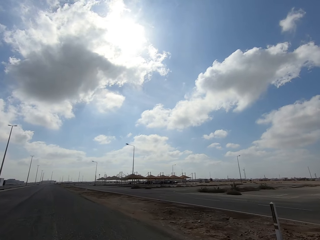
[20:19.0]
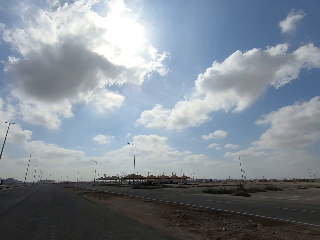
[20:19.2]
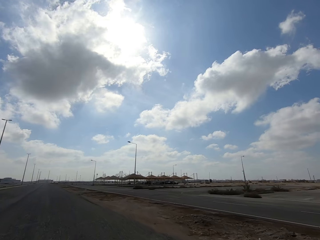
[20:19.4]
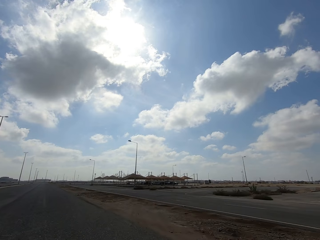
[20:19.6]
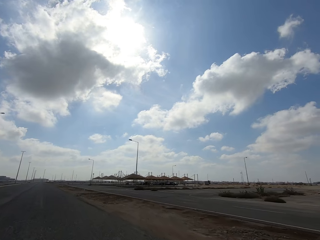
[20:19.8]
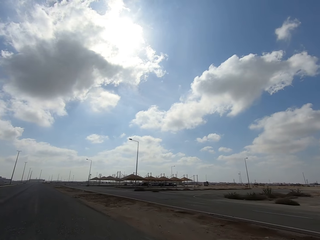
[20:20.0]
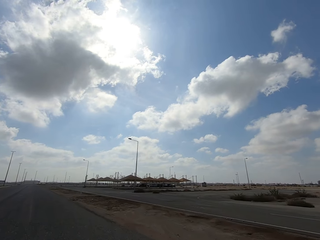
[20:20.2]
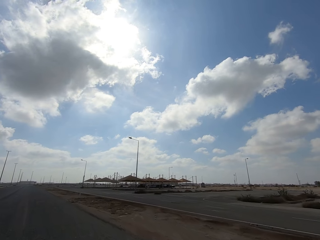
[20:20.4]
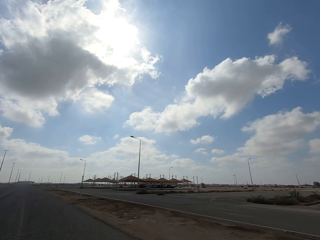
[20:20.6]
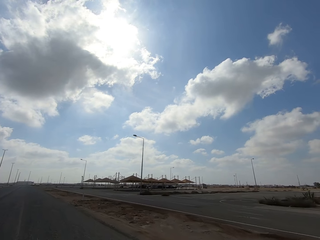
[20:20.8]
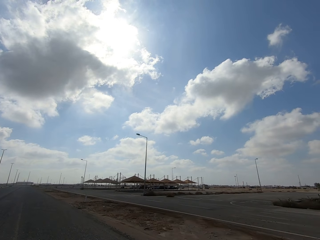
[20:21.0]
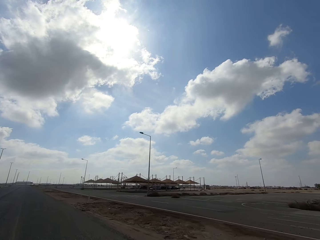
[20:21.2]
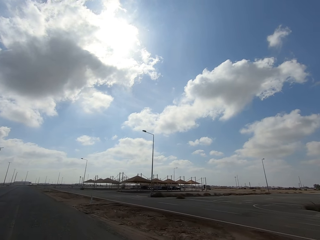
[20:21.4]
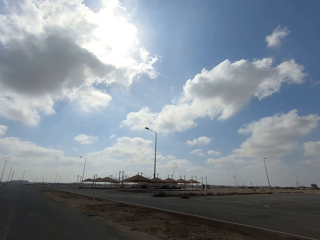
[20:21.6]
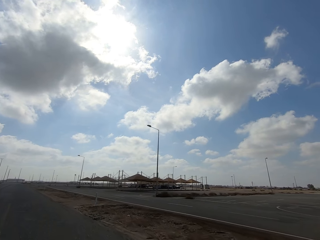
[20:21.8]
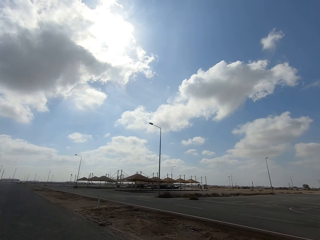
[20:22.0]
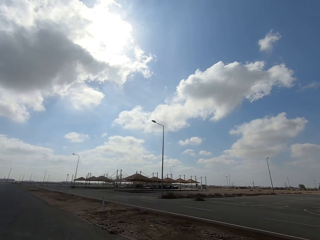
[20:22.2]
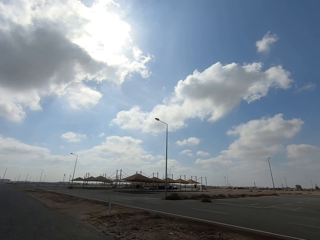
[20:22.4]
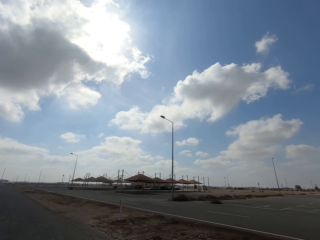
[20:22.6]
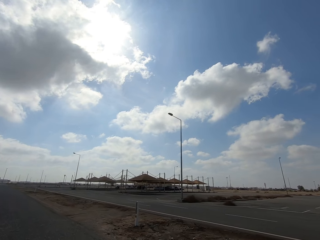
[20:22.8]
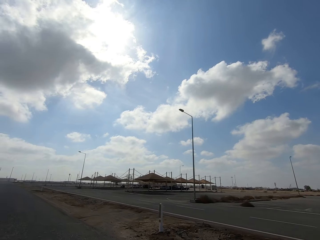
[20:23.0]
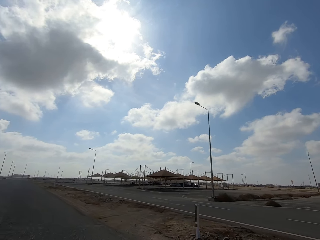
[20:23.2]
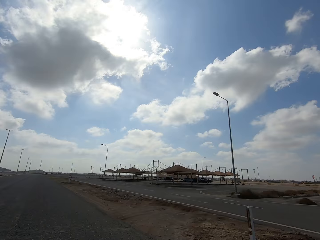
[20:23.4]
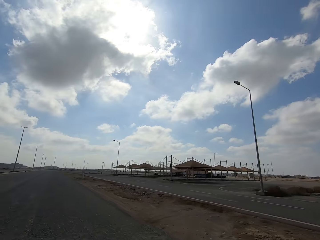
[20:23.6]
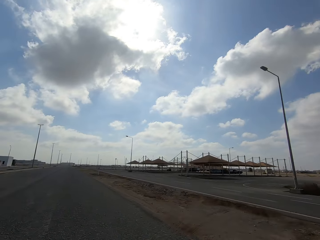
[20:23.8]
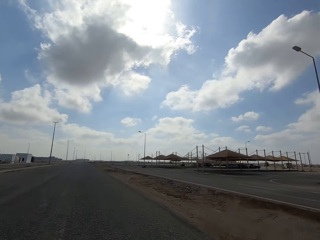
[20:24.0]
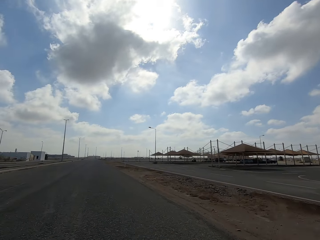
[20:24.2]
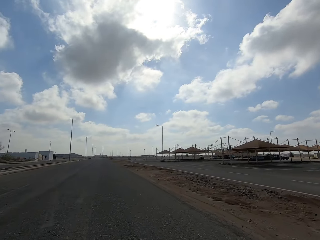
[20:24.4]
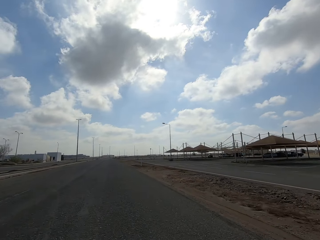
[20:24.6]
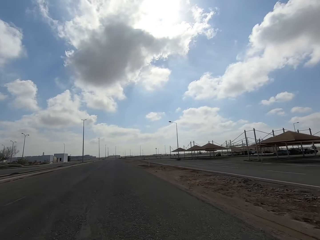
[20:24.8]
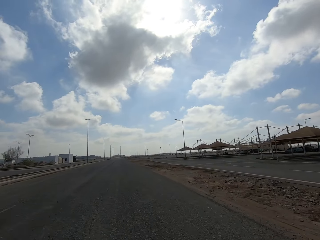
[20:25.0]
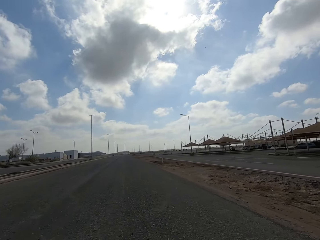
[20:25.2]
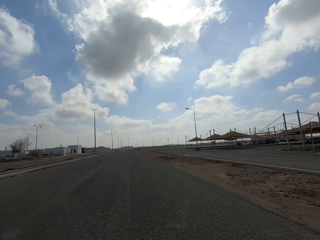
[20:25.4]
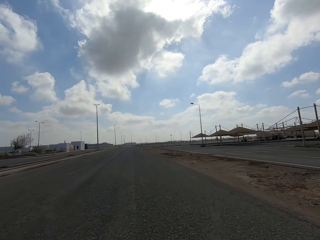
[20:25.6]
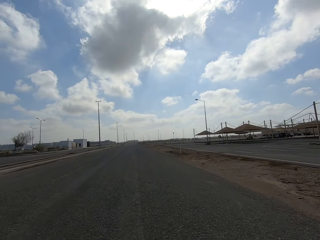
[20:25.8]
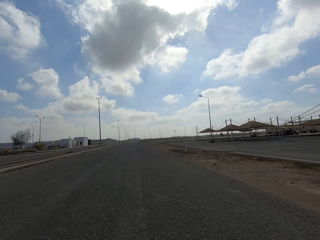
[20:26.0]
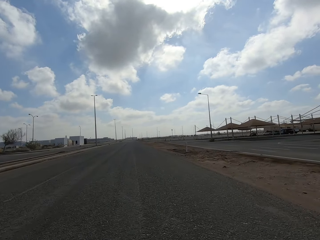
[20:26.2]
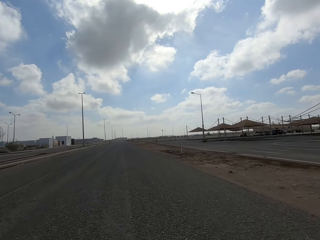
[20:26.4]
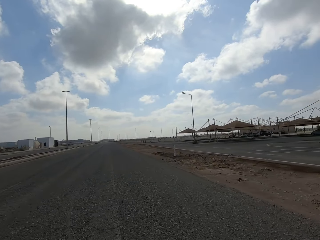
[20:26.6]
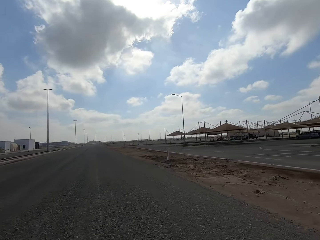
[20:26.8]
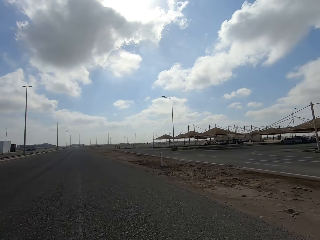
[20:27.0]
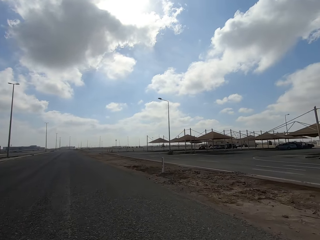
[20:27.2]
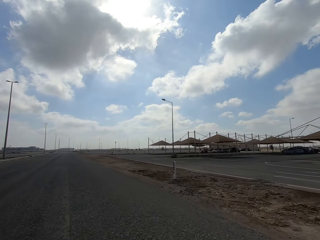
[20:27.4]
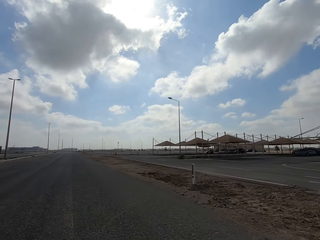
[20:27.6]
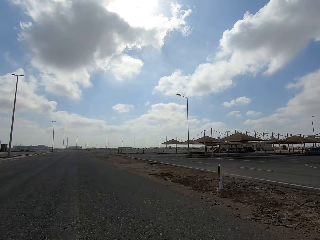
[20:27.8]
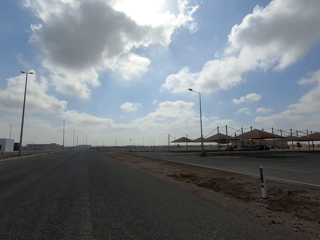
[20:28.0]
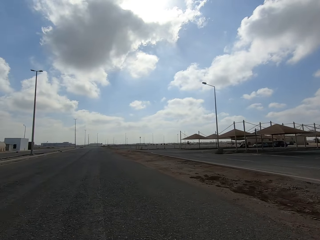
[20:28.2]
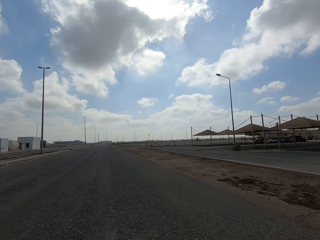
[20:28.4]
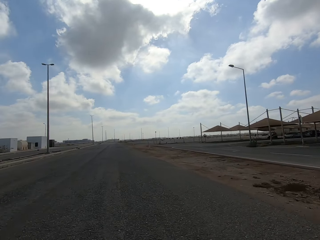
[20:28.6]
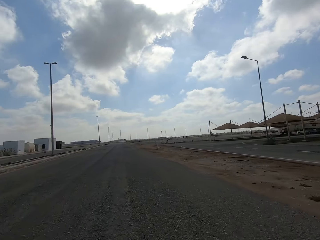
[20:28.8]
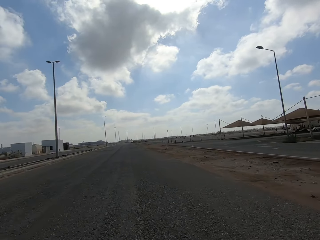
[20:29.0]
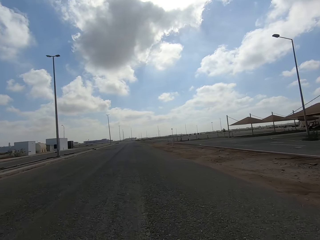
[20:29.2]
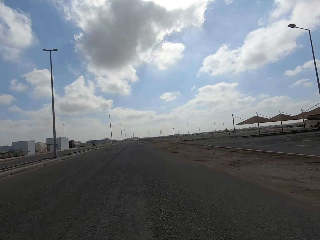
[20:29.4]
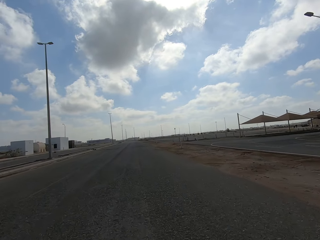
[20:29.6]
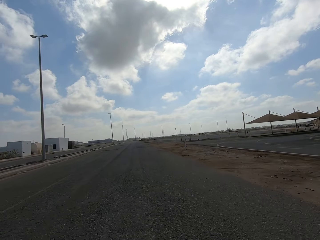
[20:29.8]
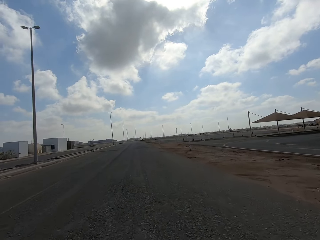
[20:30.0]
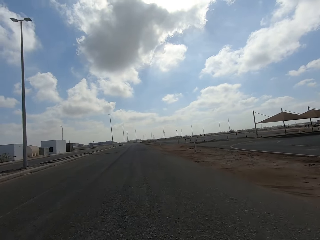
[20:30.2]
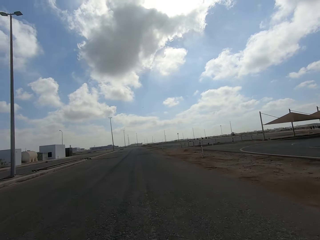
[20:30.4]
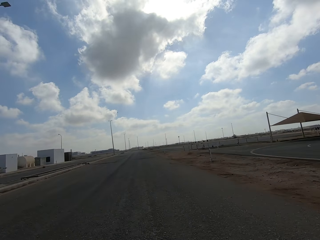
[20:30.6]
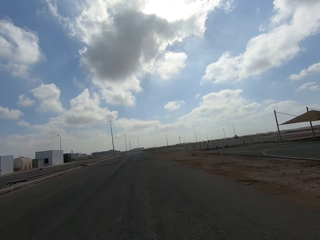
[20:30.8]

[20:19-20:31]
The camera wearer looks around. They ride a motorbike.

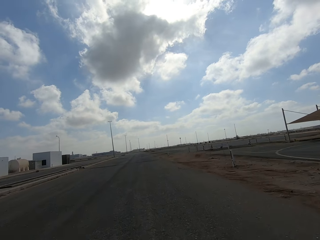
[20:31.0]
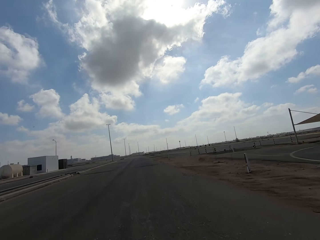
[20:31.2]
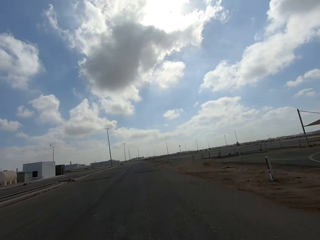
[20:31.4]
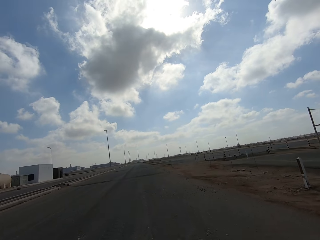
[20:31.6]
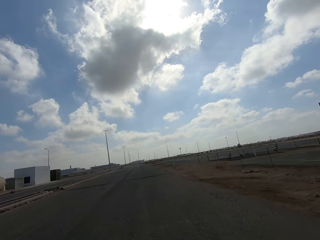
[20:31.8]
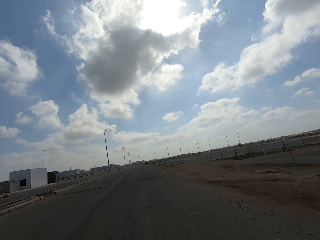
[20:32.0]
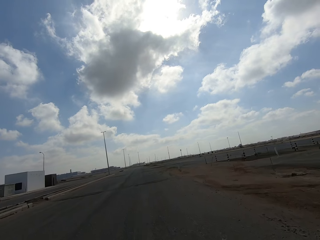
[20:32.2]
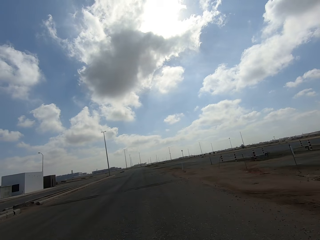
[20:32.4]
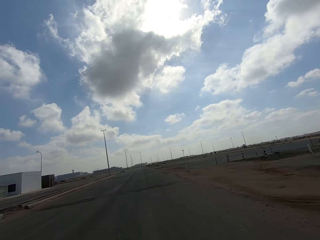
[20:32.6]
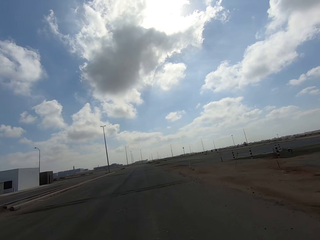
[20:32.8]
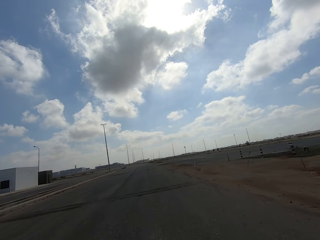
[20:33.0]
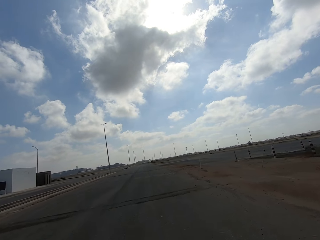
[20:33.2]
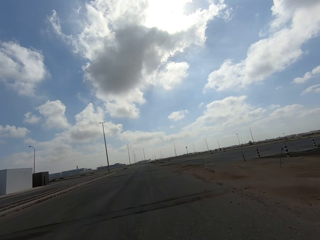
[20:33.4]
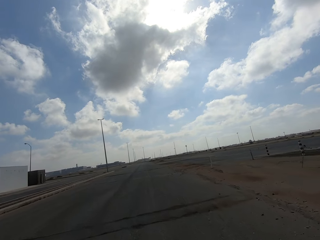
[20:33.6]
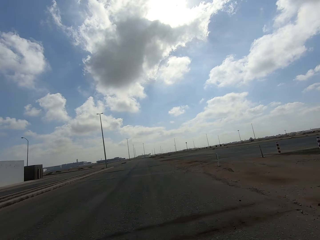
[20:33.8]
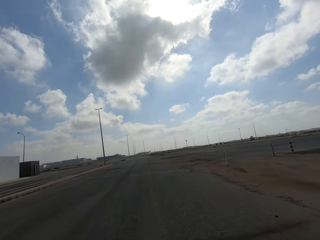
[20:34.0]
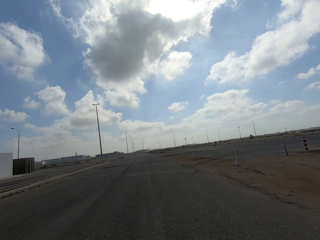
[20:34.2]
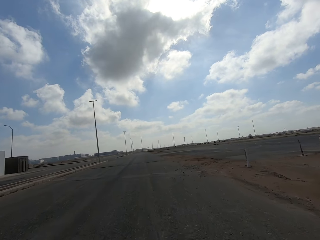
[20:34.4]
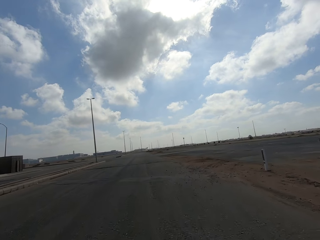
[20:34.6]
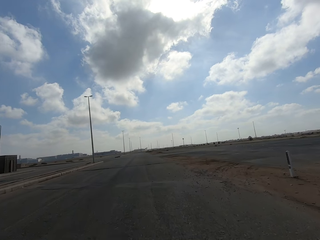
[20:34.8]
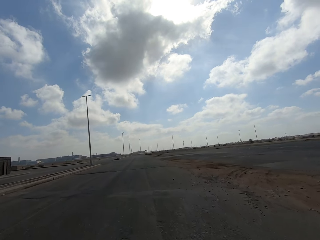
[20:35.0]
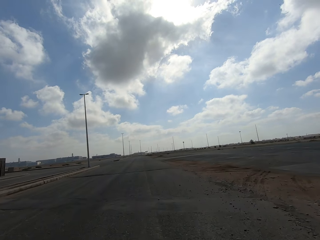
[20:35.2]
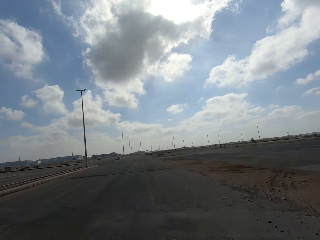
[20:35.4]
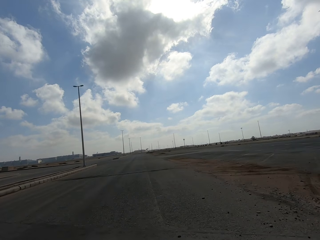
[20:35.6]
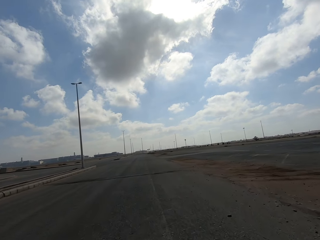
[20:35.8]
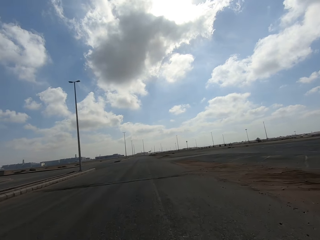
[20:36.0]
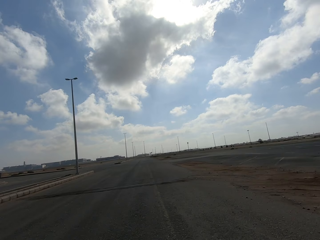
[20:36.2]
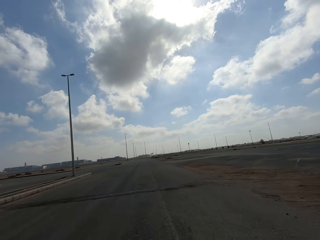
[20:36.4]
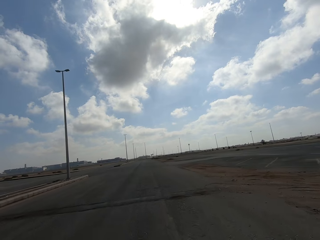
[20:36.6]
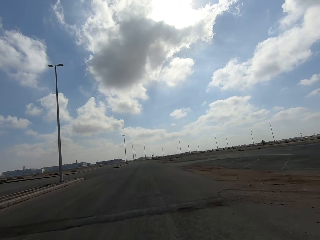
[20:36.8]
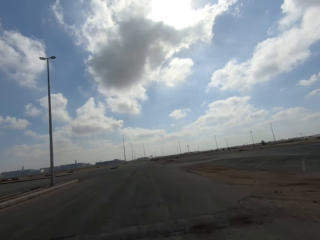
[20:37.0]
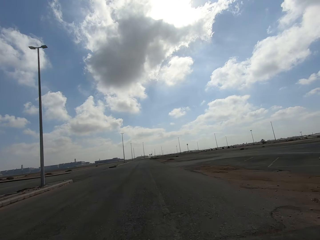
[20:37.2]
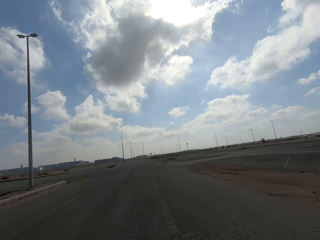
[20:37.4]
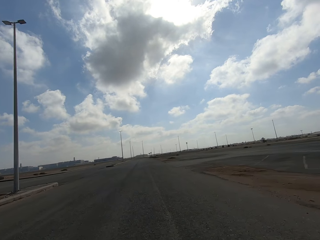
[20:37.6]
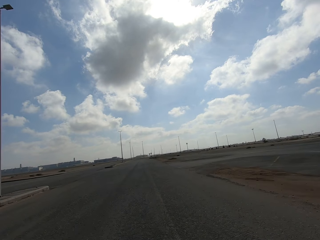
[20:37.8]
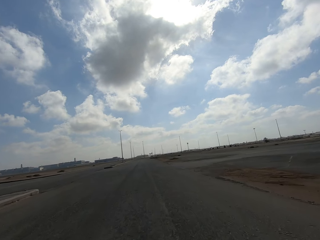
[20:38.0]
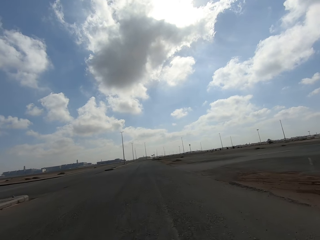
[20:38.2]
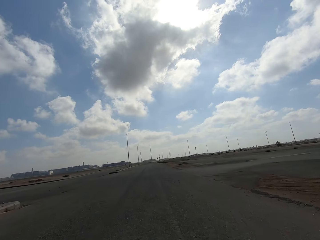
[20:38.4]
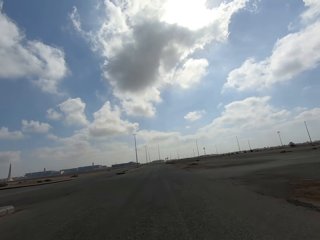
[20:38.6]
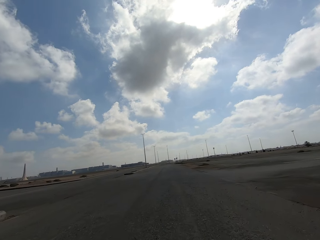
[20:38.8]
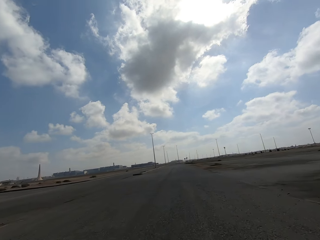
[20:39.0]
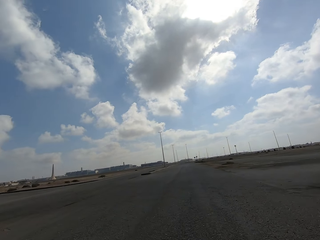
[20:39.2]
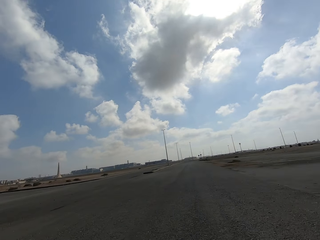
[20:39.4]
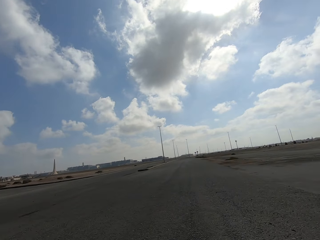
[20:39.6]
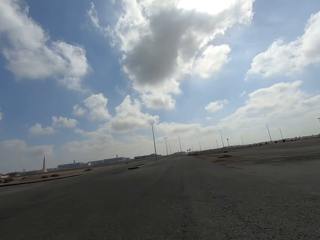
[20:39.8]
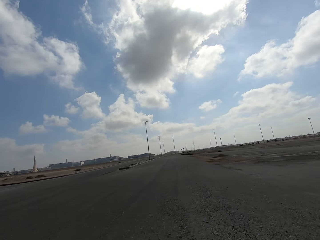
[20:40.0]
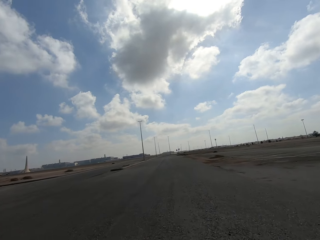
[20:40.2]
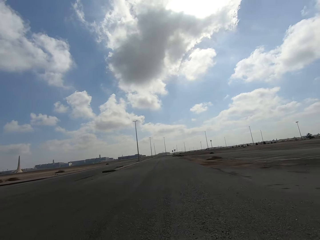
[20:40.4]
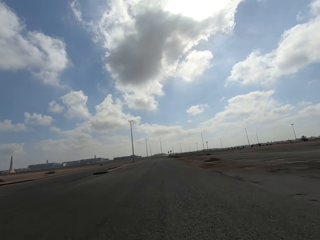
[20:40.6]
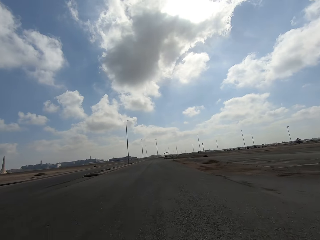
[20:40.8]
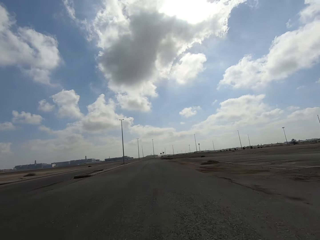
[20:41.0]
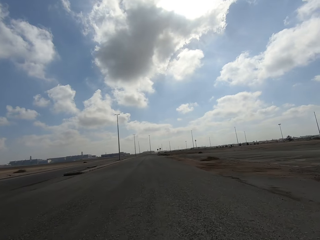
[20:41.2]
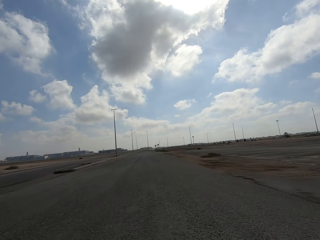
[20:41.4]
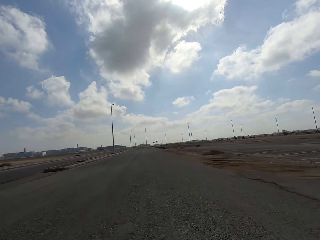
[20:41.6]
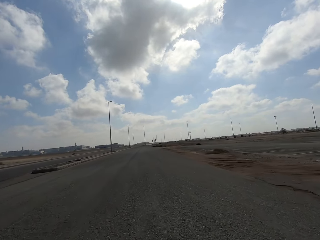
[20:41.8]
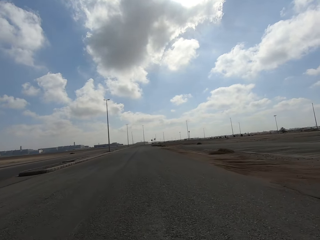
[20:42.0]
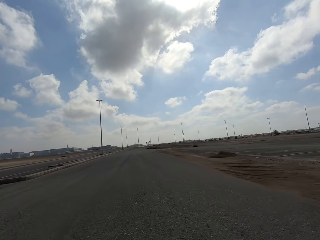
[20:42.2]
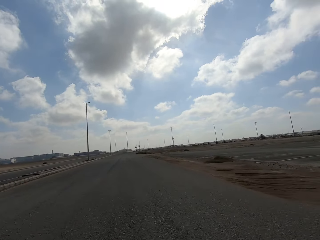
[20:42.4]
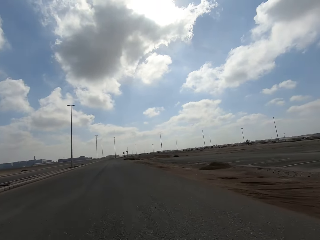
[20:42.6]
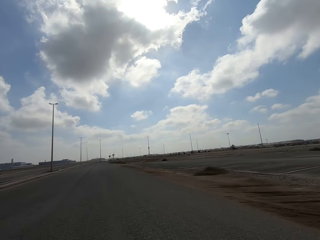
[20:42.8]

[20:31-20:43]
The camera wearer rides a motorbike. They look around.
